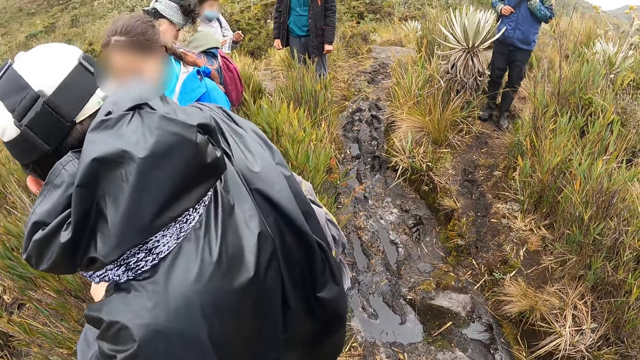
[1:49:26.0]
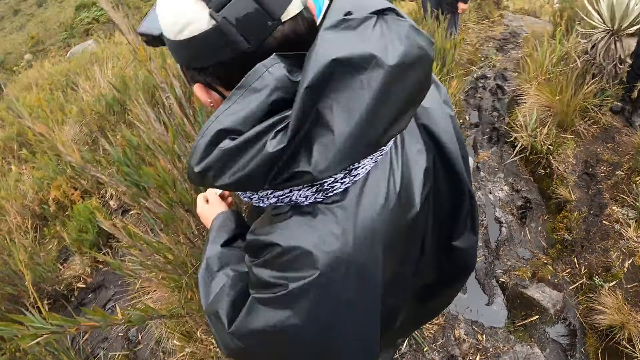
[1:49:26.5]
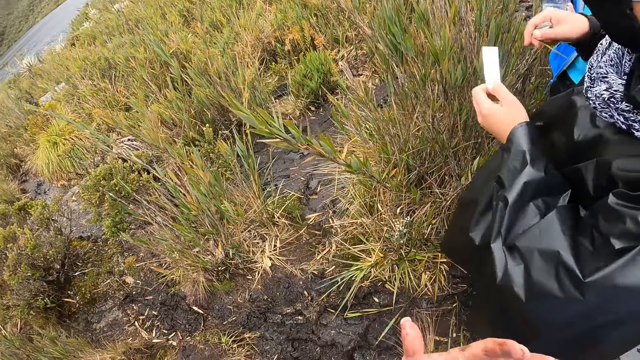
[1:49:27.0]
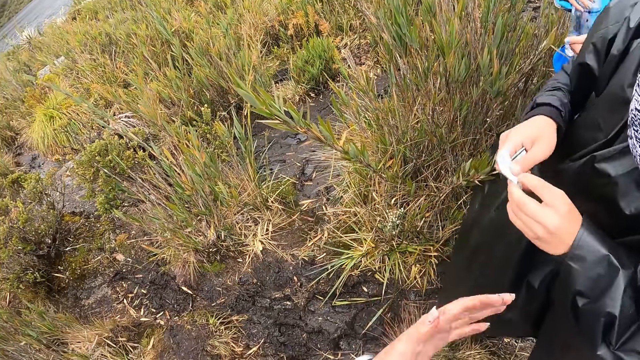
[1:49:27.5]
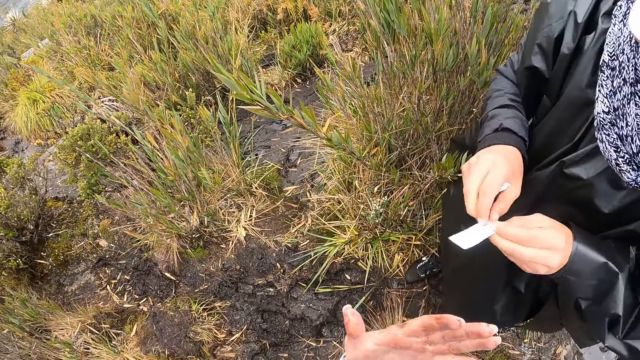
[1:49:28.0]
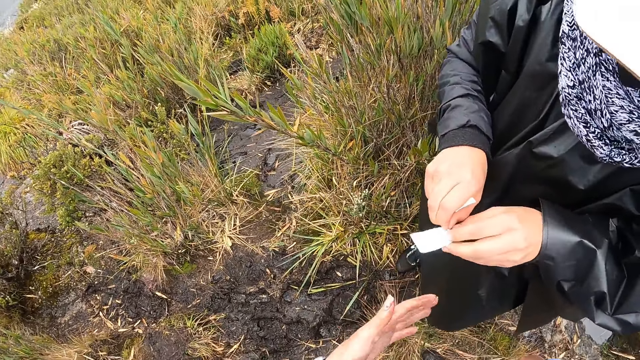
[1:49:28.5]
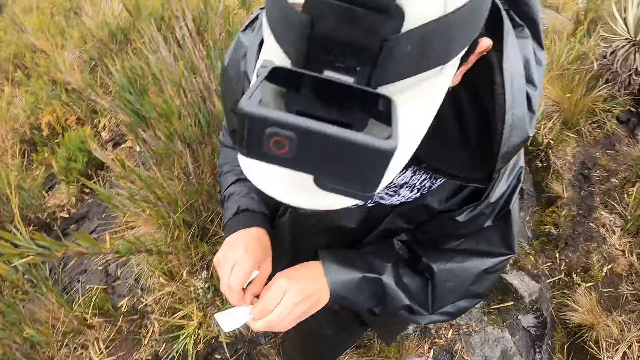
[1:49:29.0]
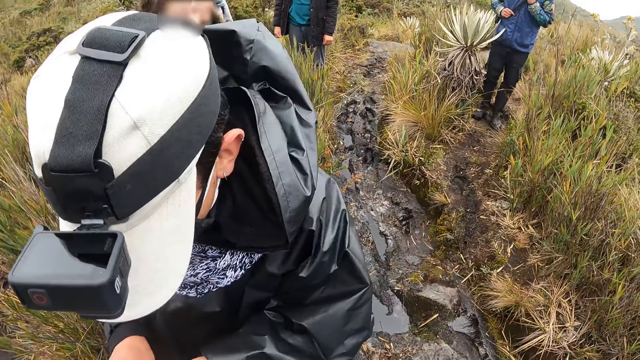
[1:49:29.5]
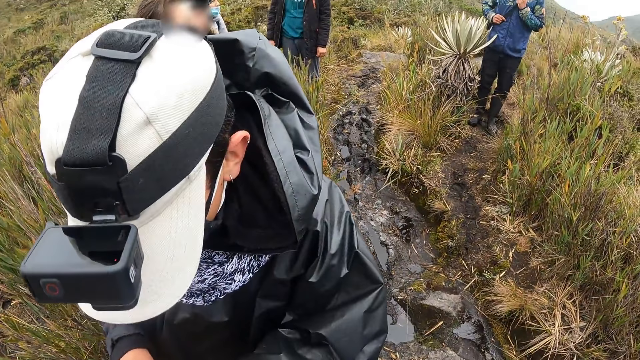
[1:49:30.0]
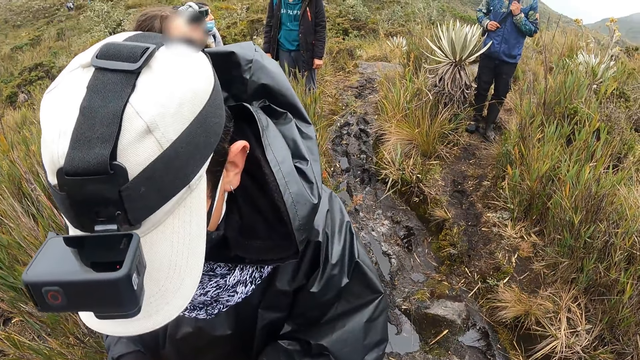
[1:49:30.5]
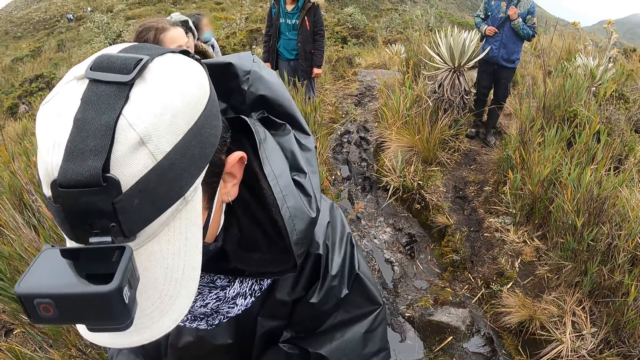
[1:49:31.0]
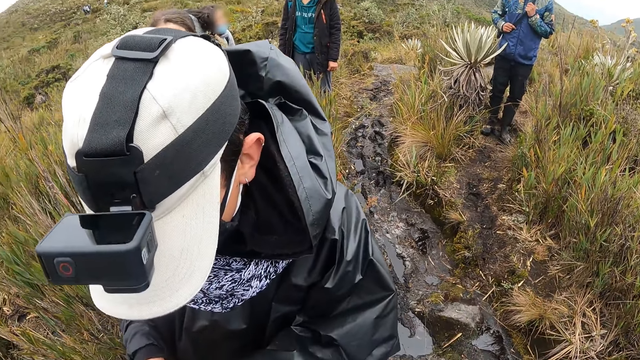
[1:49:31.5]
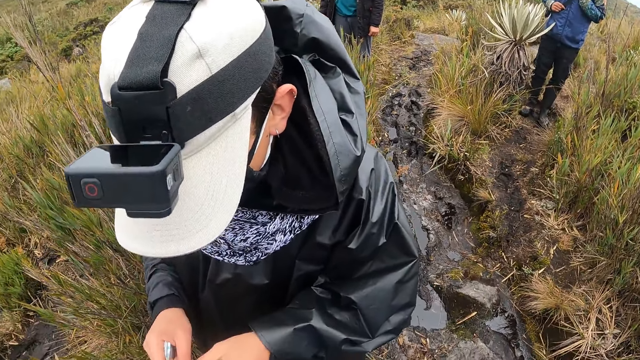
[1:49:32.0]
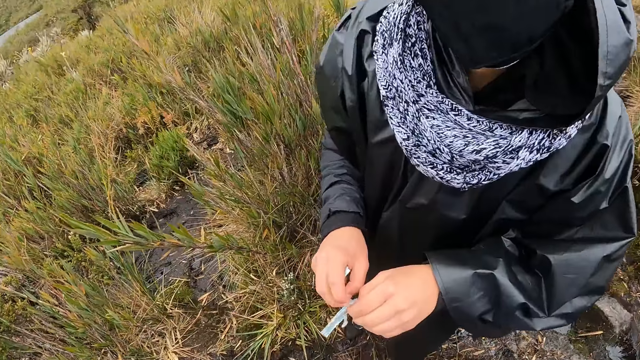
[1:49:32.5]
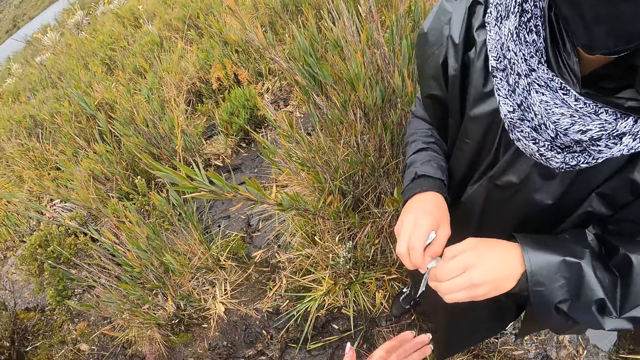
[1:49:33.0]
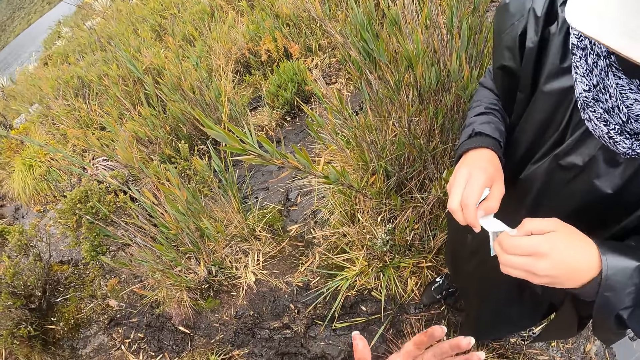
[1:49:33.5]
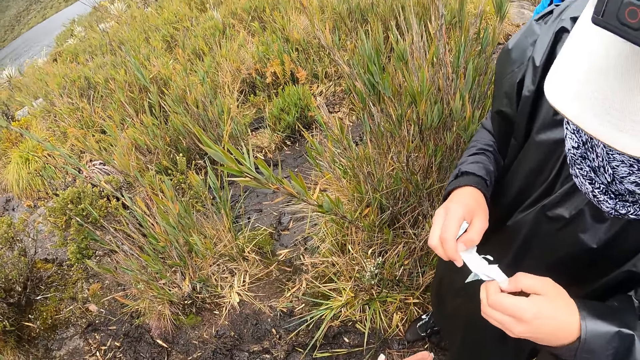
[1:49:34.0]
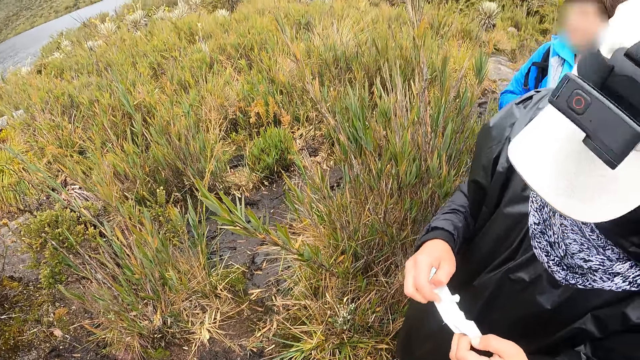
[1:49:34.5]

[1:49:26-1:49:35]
A woman holds a water bottle in her right hand. The man peels the wrapper from the bandage in his left hand with his right hand.

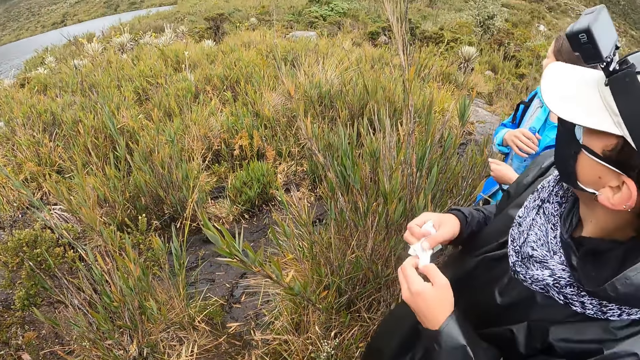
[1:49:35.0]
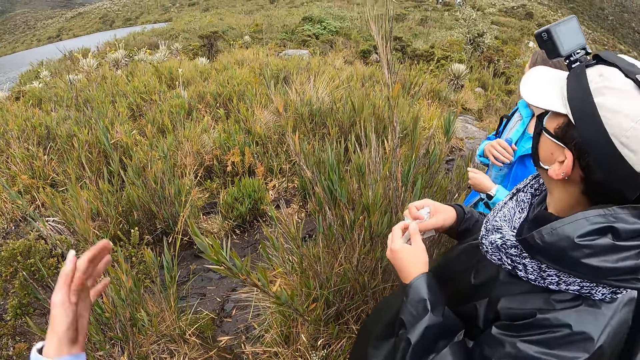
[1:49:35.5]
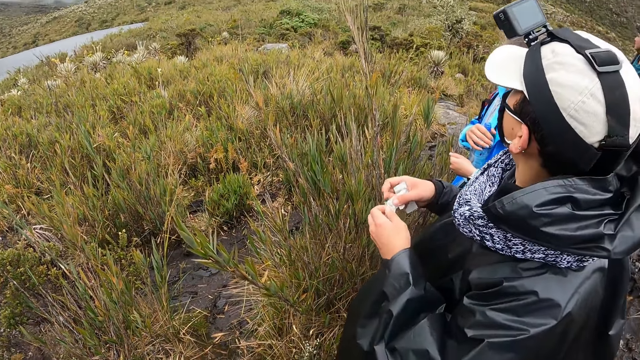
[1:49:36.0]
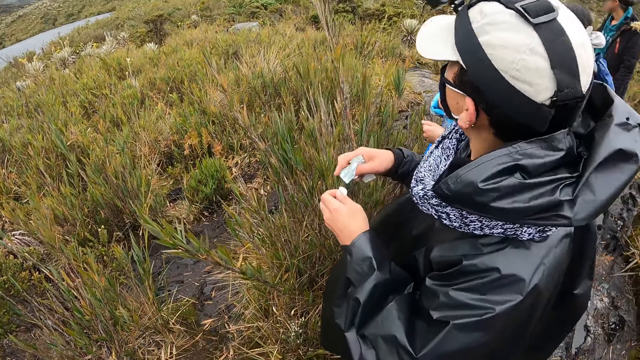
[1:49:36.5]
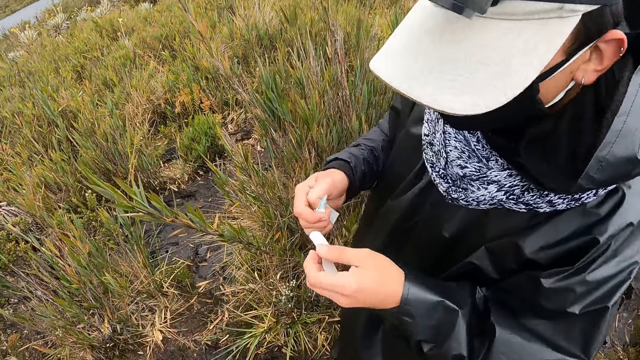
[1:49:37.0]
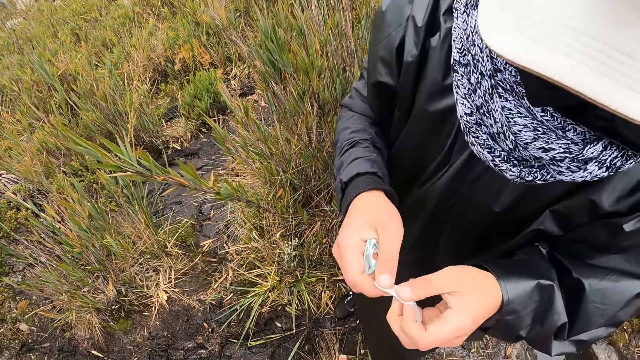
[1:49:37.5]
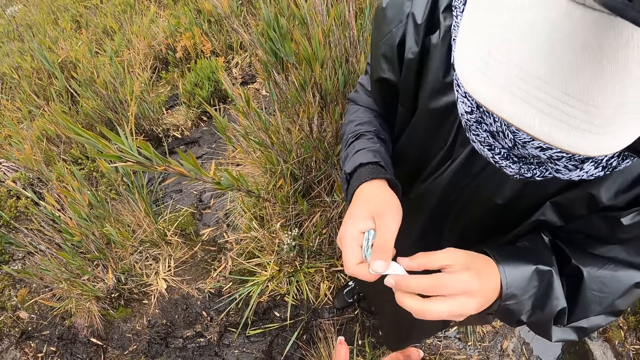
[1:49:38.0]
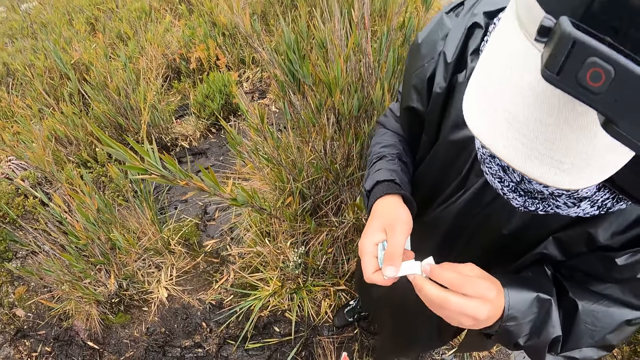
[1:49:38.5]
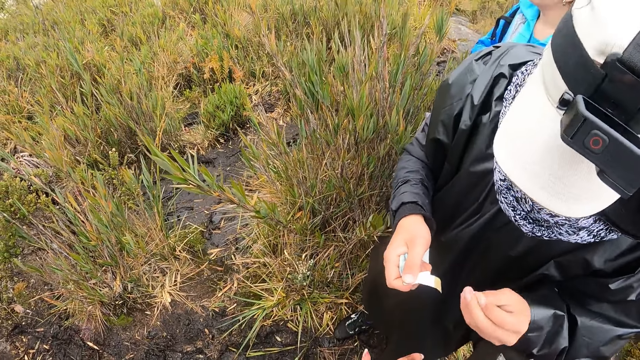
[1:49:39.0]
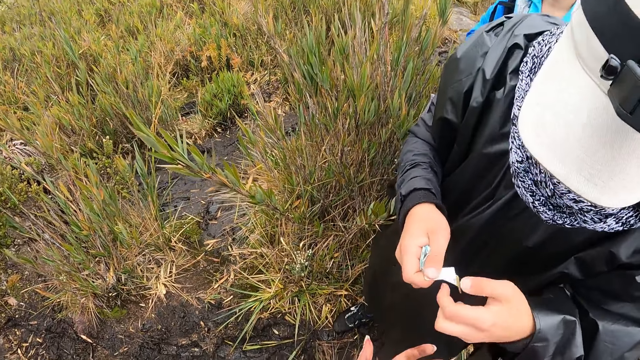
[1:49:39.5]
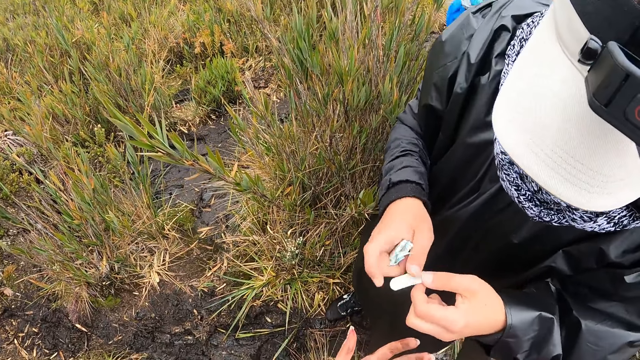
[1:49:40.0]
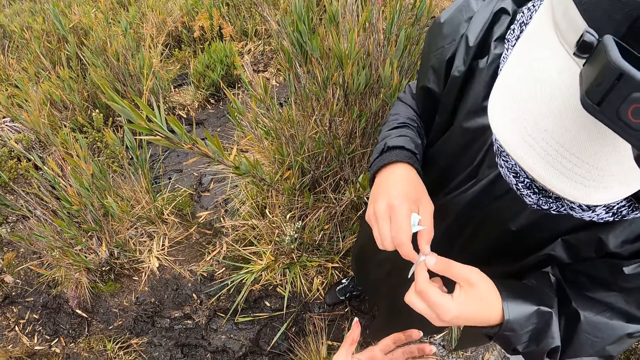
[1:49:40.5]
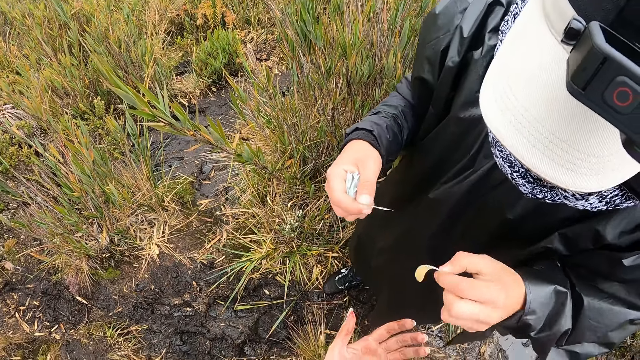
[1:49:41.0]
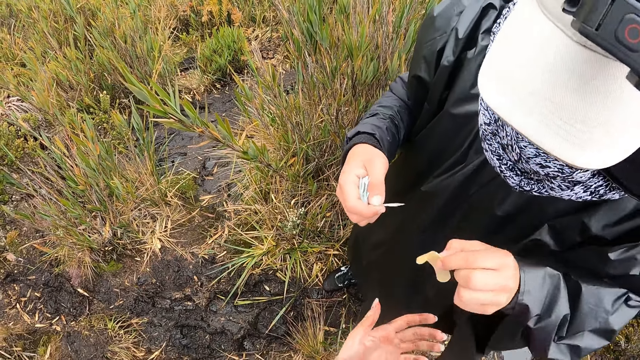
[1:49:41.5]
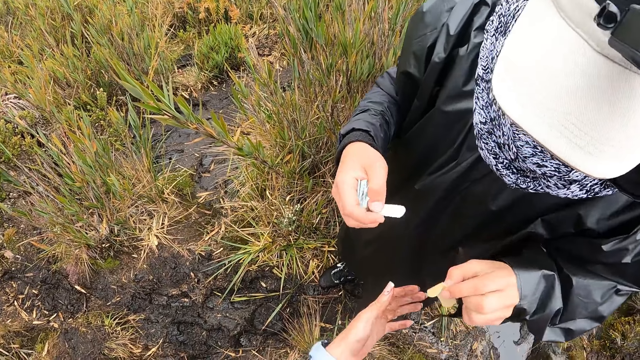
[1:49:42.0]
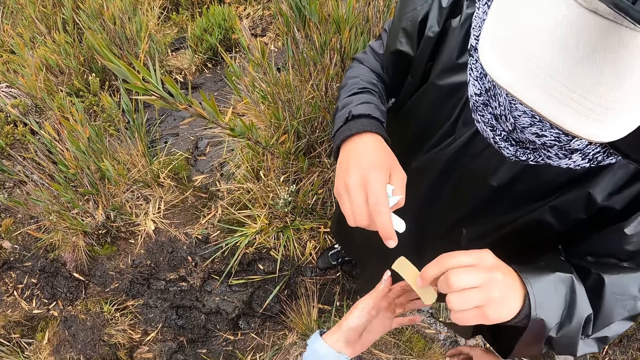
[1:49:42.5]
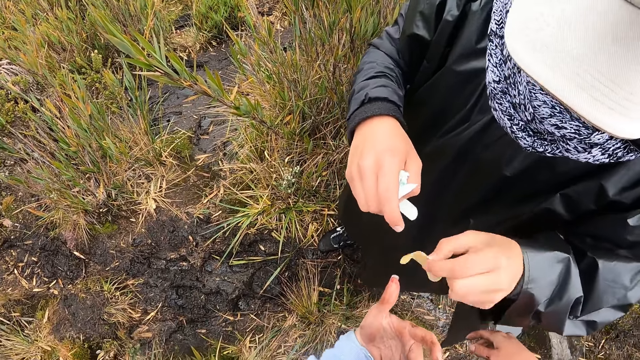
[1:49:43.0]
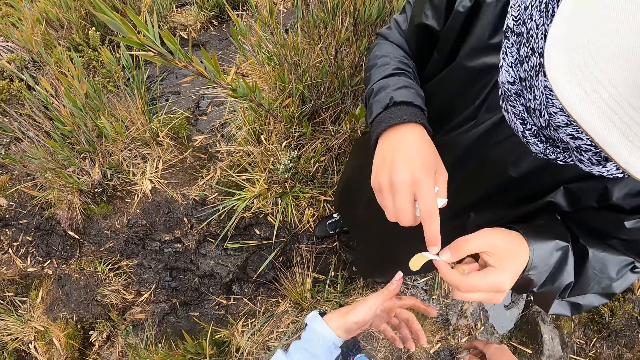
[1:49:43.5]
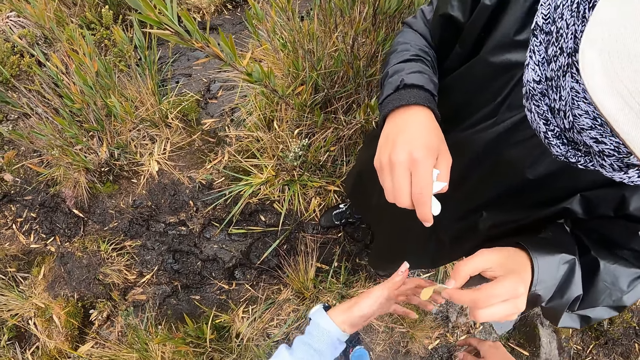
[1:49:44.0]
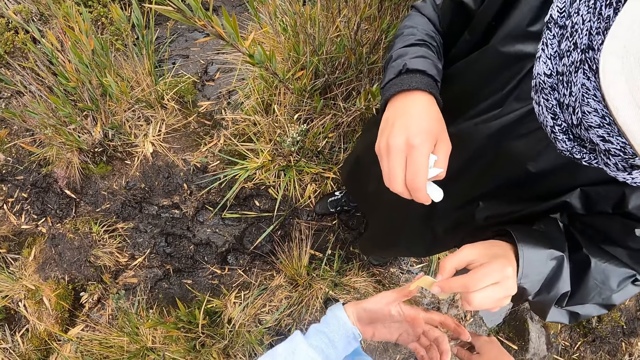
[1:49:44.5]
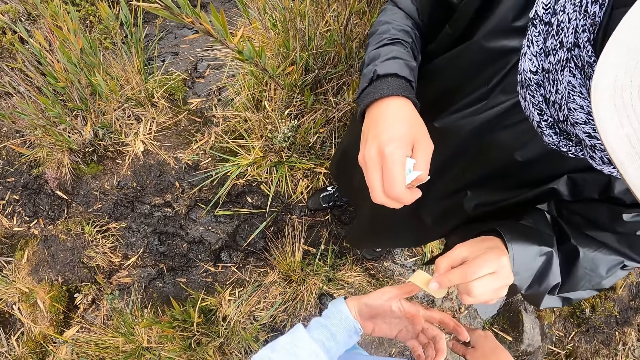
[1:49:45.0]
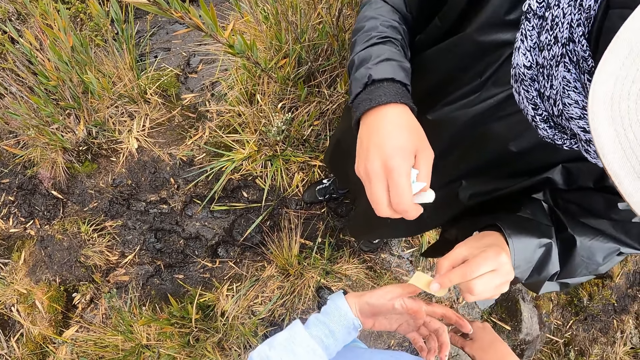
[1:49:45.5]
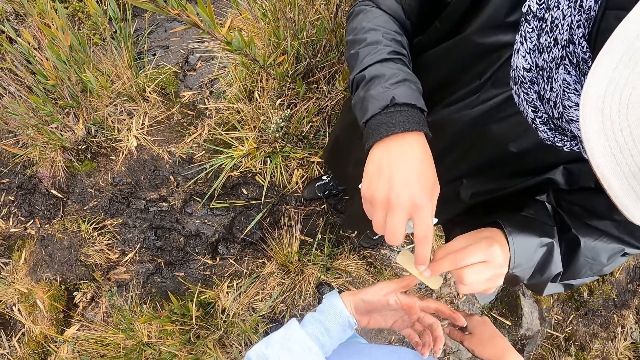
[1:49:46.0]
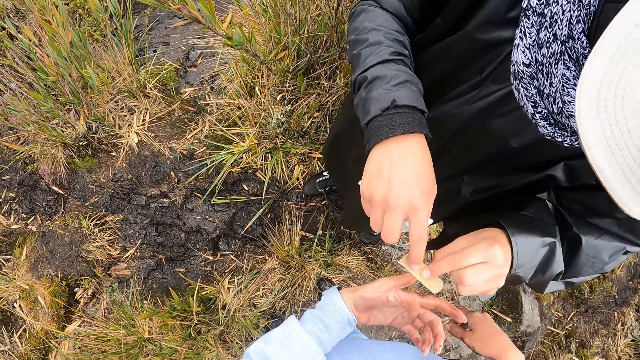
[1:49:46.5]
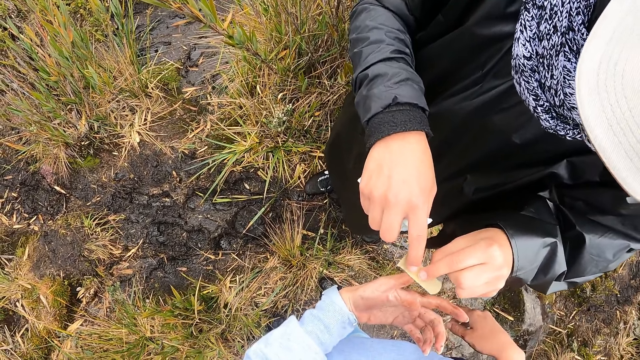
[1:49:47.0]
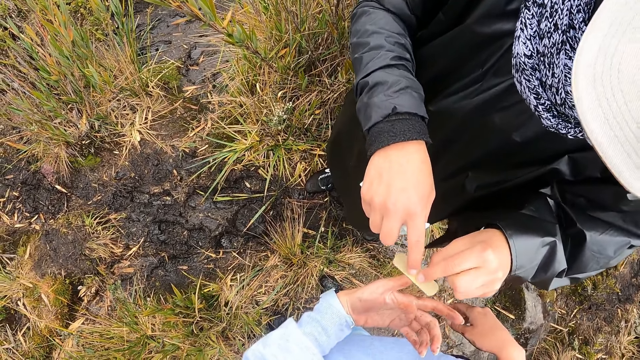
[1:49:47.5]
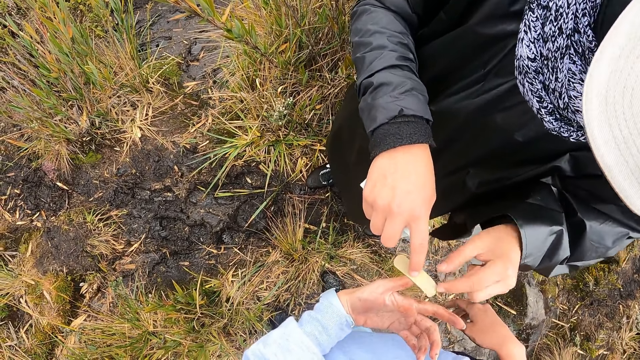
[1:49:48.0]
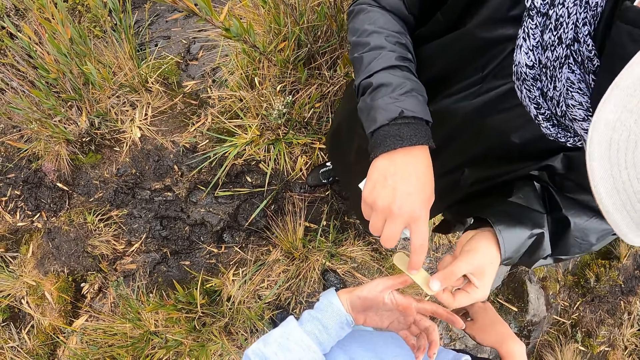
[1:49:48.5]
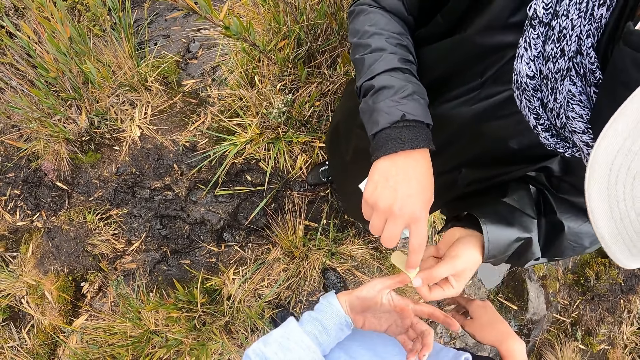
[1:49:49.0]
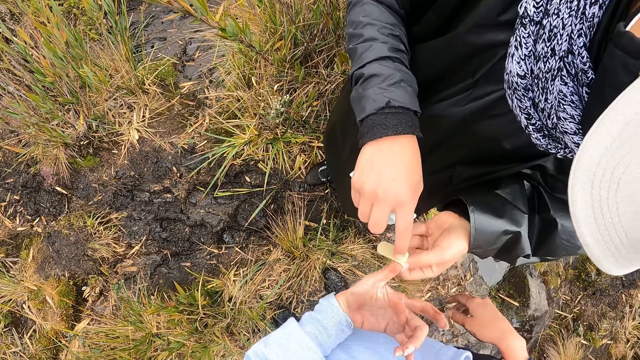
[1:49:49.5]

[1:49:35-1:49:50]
The camera wearer looked around the field. The man holds the bandage with both hands. The man peels the wrapper from the bandage in his right hand with his left hand. The man passes the bandage from his right hand to his left hand. The man peels the wrapper from the bandage in his left hand with his right hand. The man touches the bandage in his left hand with his right hand. The man places the bandage in his left hand in the left hand of the camera wearer. The man places the bandage in the left hand of the camera wearer with both hands. The man wraps the bandage in the left hand of the camera wearer on the camera wearer's finger with his left hand.
